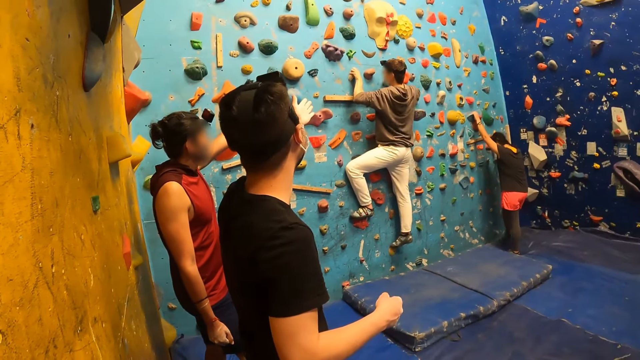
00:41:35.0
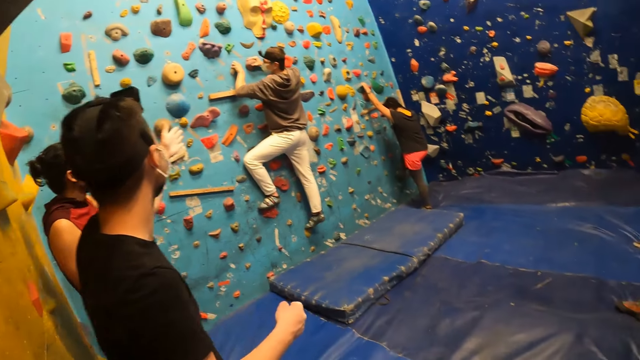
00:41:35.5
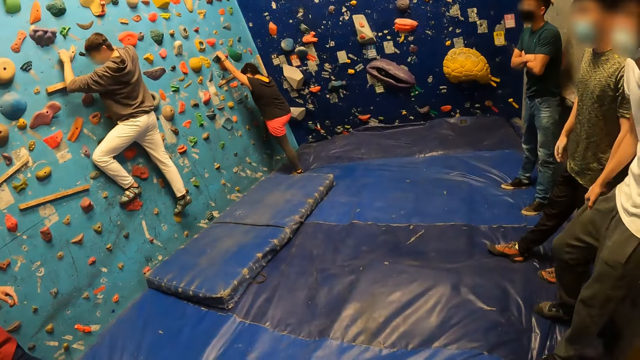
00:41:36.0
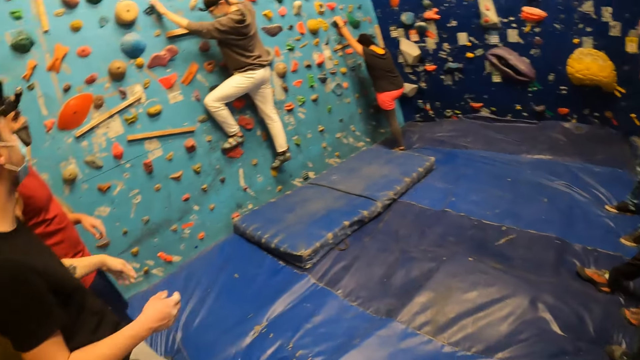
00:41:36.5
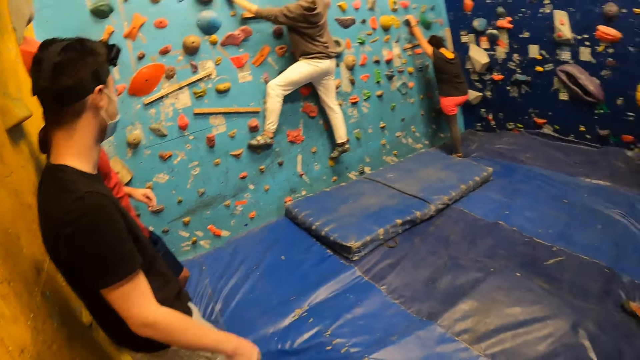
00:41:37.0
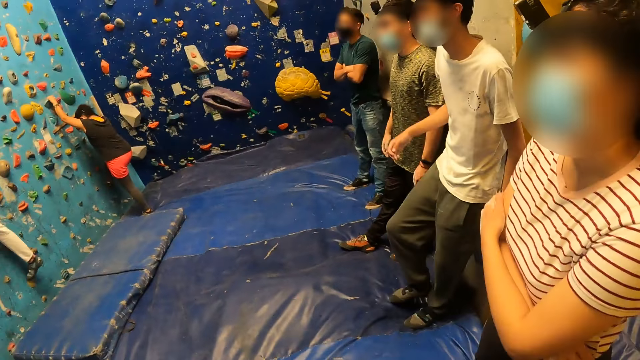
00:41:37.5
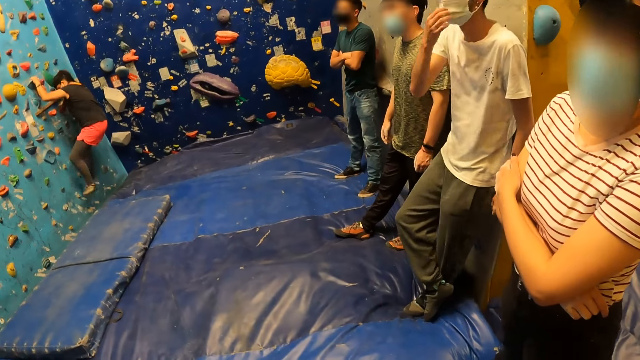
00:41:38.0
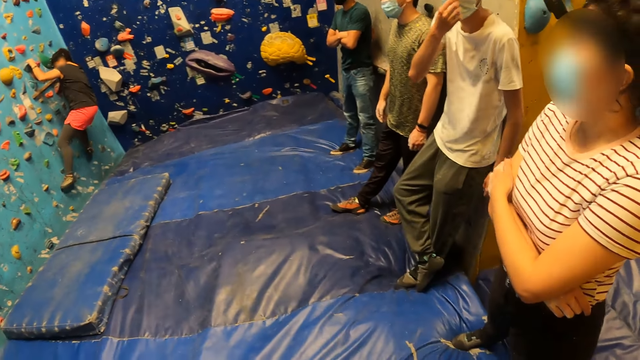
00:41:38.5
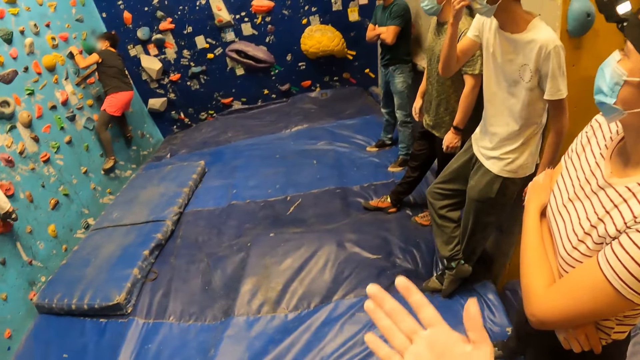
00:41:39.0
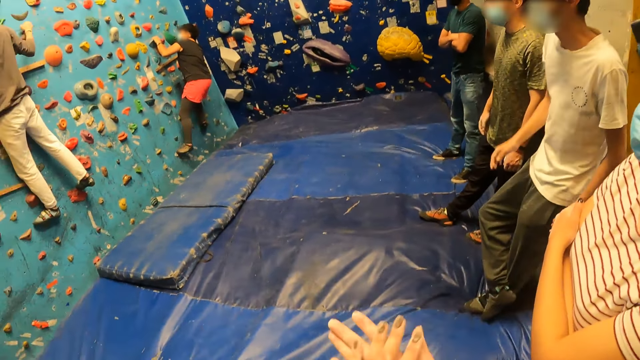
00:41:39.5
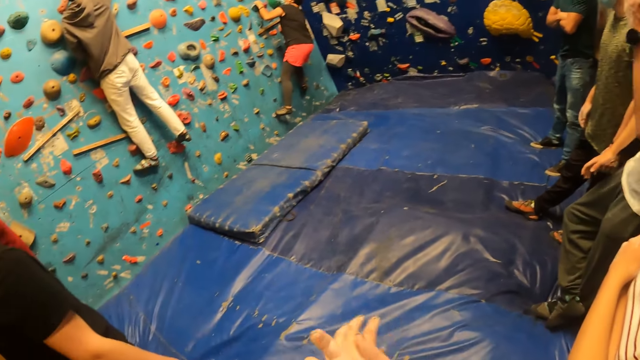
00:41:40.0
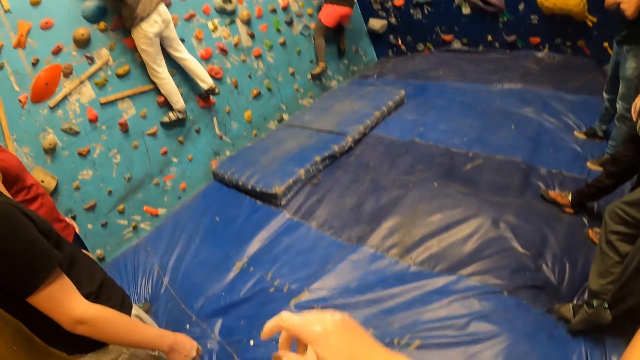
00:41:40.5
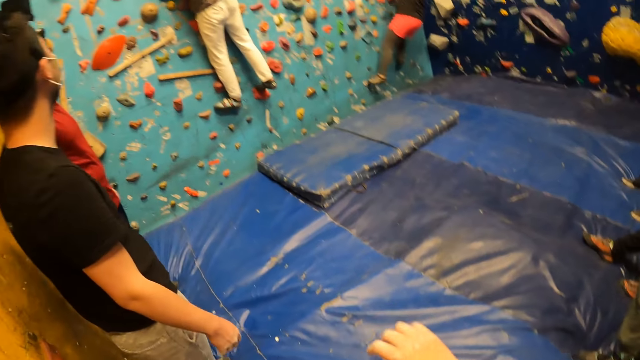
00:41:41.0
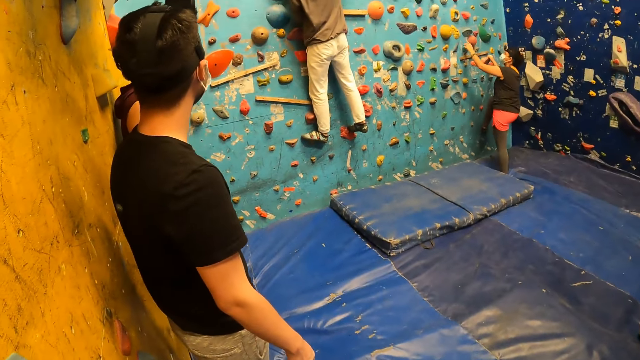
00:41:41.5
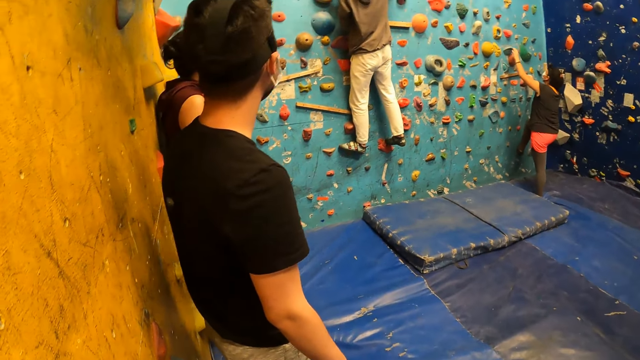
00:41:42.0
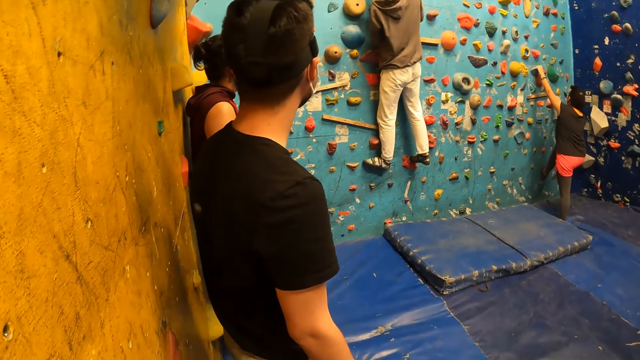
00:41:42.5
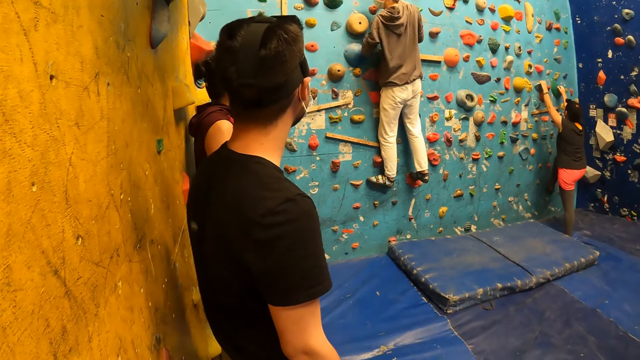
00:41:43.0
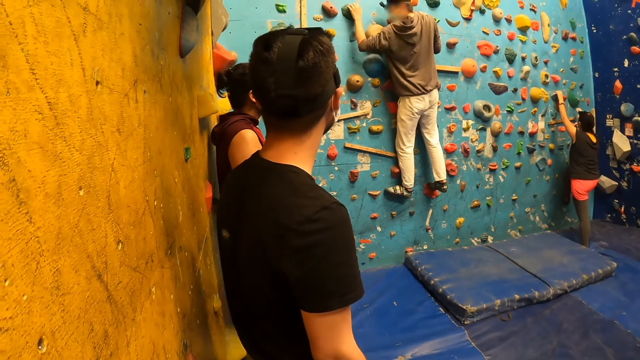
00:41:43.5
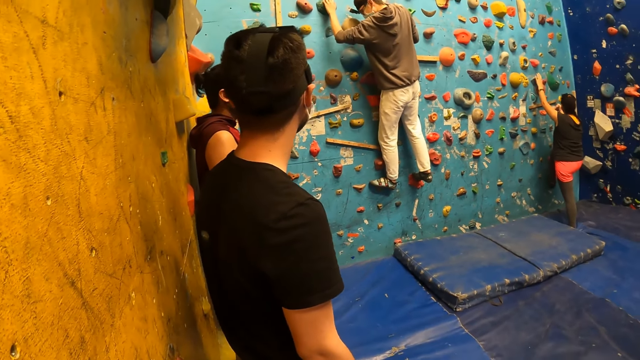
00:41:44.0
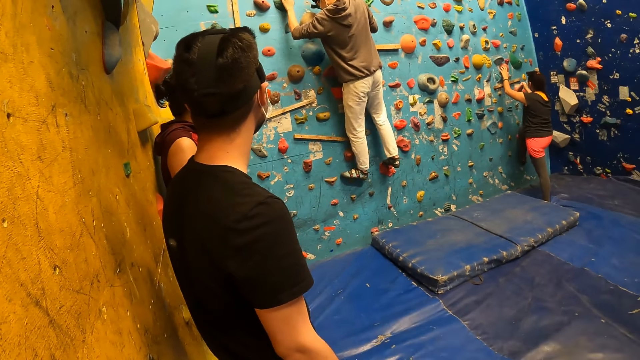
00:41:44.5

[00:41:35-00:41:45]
A person moves his hand. The woman places her right leg on the bouldering wall. The camera wearer looks around the room. A man touches his face or the face mask with his right hand. The woman climbs the bouldering wall at the gym. The camera wearer raises his hands. The woman steps down from the climbing wall. Another person climbs the climbing wall.

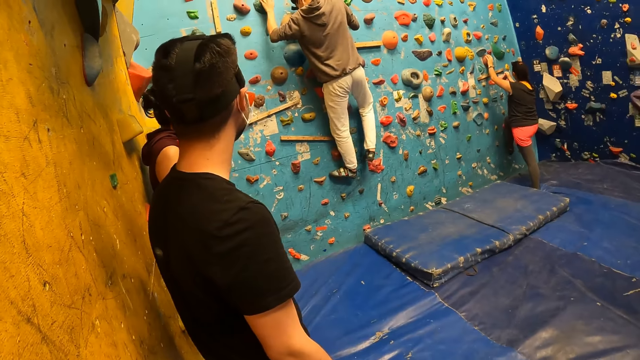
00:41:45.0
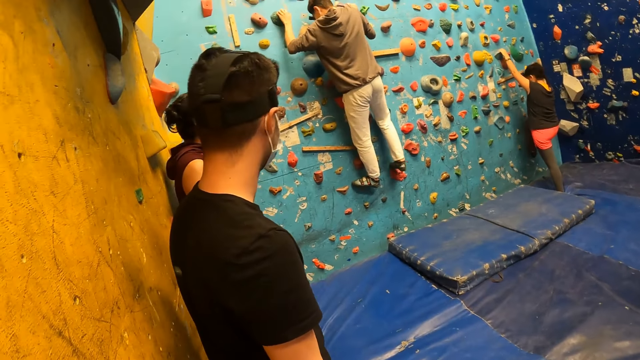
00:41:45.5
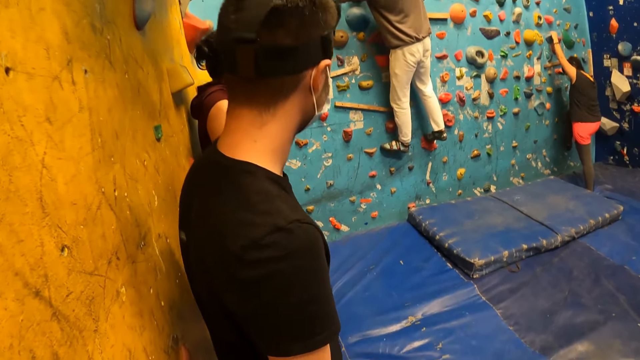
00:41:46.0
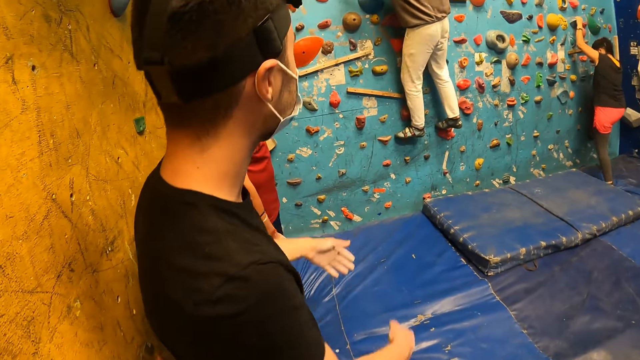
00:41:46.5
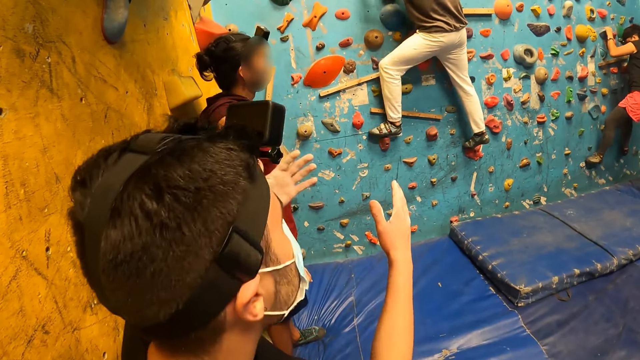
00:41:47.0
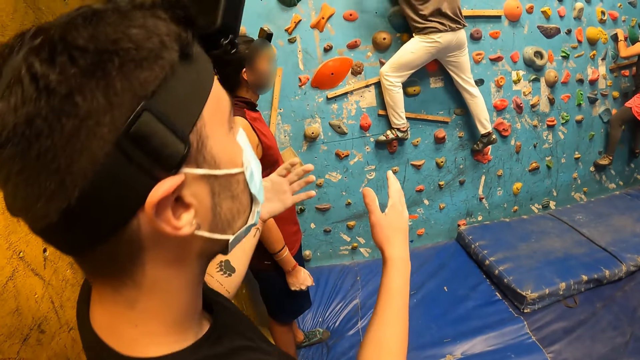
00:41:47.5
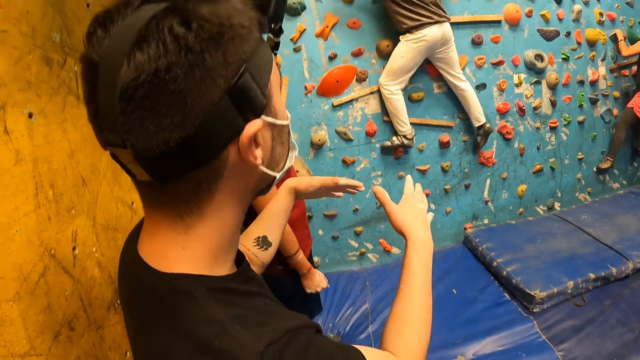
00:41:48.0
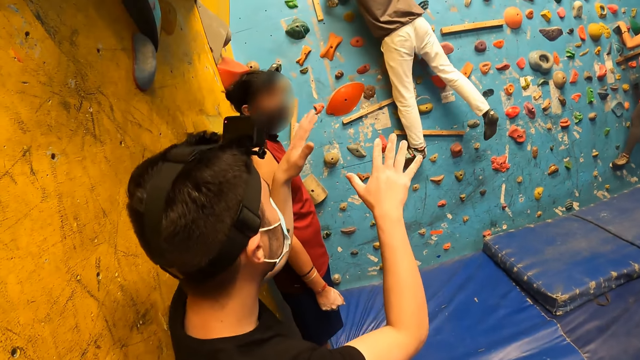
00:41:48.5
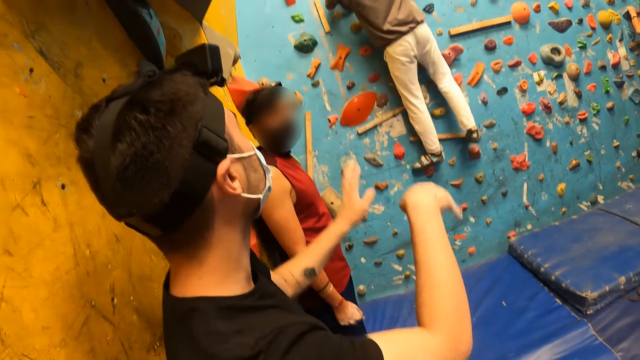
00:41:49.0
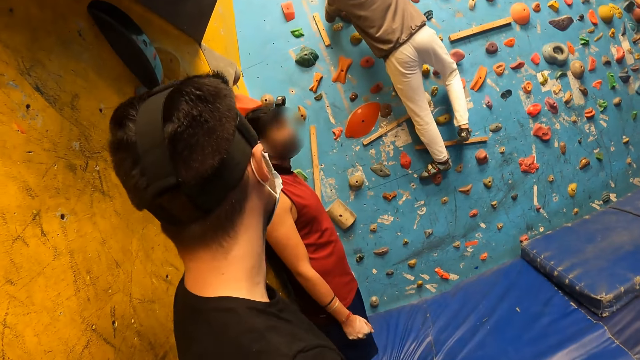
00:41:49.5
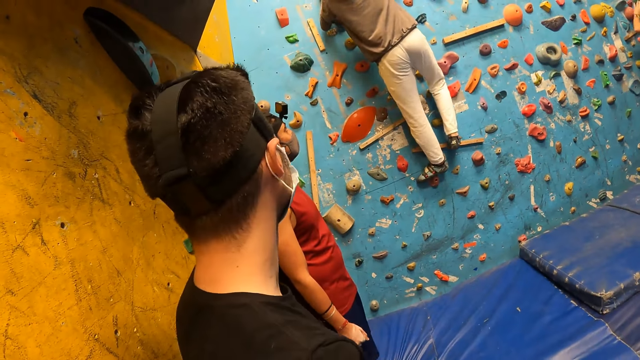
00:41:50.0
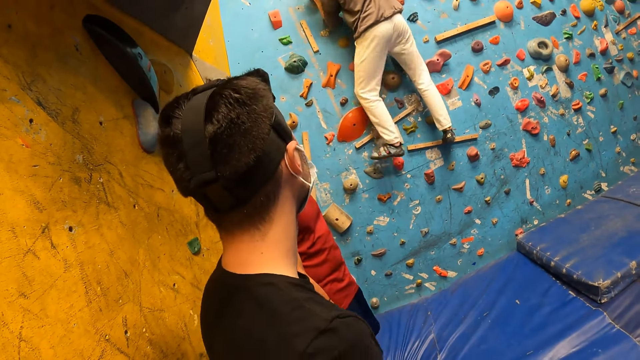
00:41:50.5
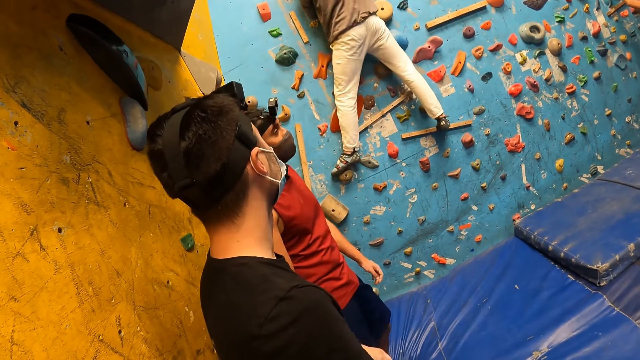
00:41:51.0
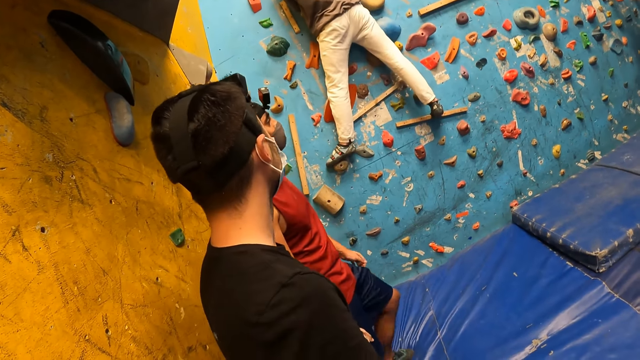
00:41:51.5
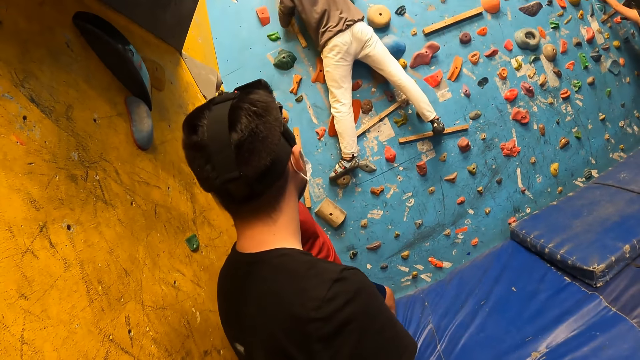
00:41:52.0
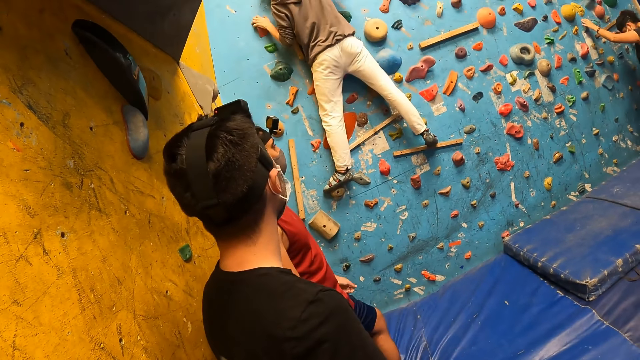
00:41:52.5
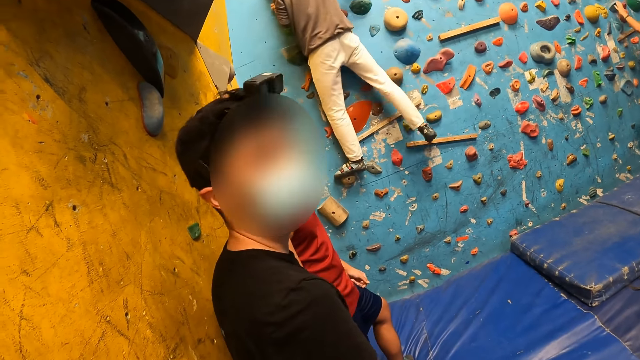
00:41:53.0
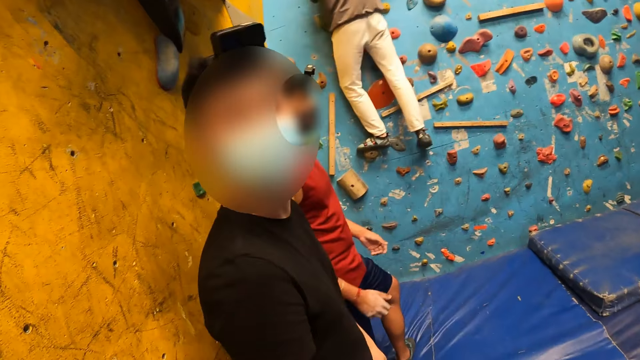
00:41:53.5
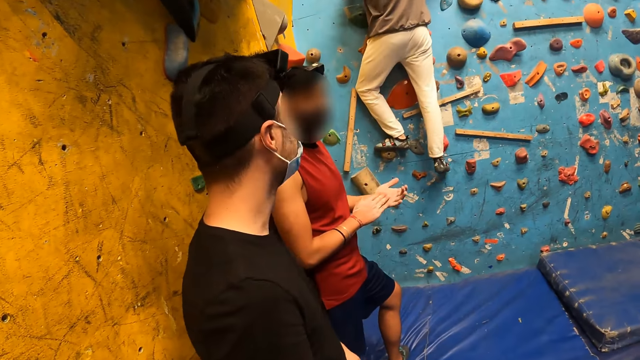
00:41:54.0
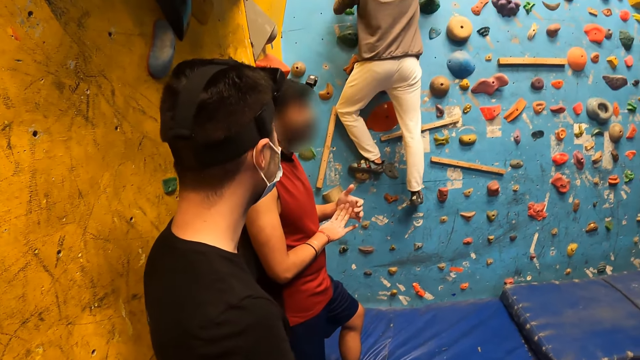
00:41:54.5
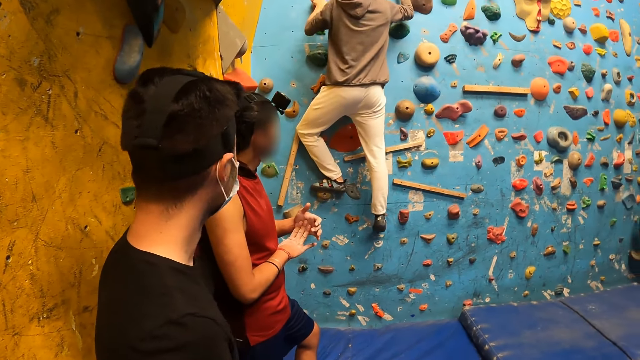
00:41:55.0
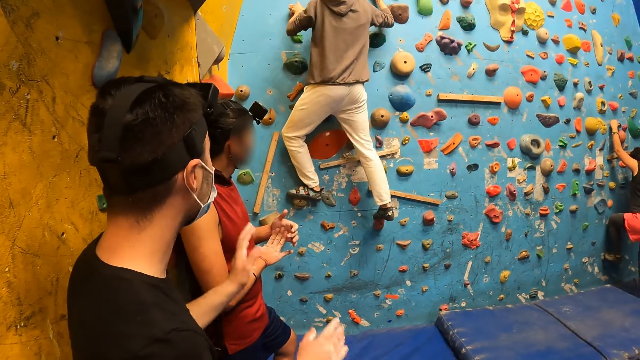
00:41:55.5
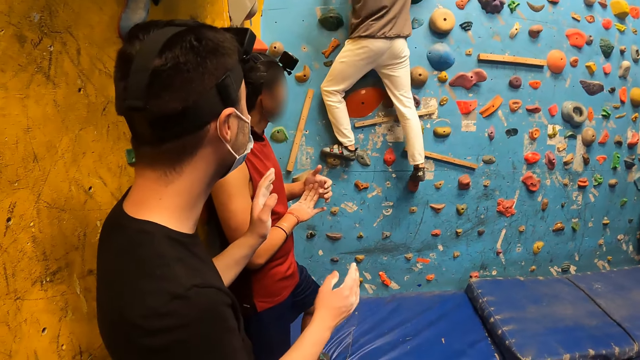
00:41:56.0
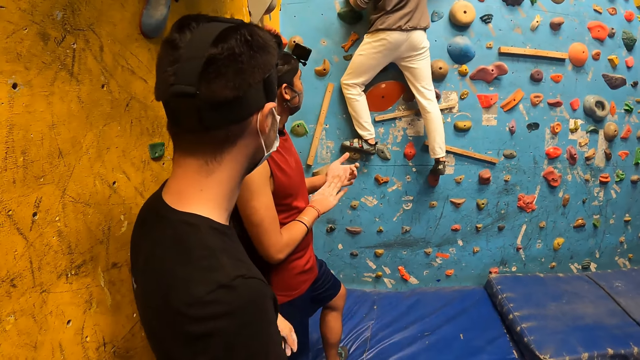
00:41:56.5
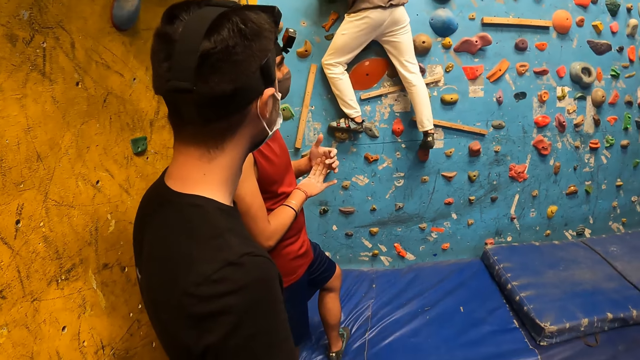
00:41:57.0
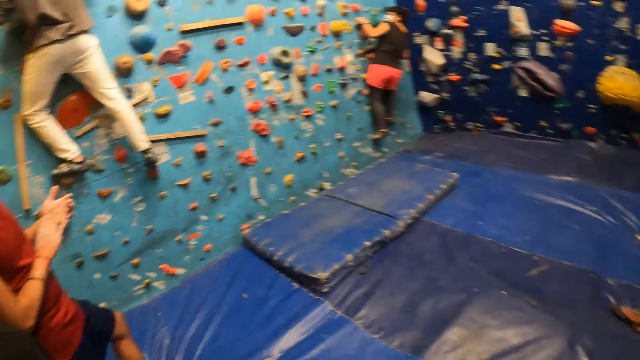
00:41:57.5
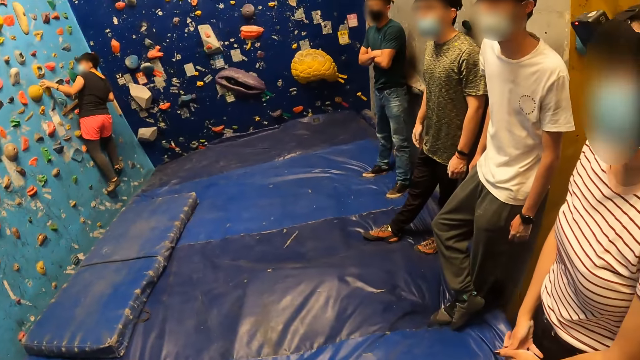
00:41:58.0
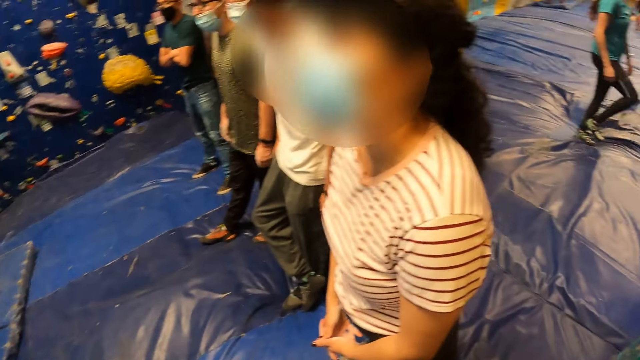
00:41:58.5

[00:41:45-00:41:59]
The woman climbs the bouldering wall at the gym. A man interacts with another man at the gym. A person moves his hands. Another person climbs the climbing wall. The camera wearer interacts with the first man at the gym. Another person puts his hands together. The first man interacts with the other man at the gym. The first person moves his hands. The camera wearer looks around the room.
